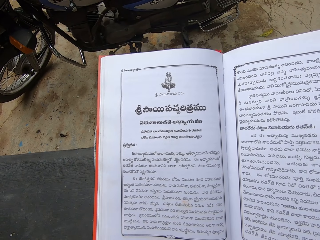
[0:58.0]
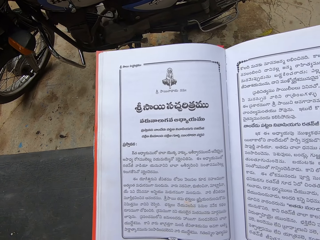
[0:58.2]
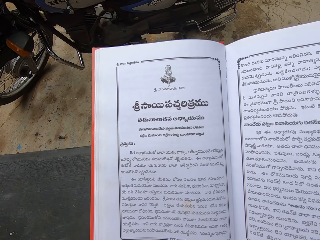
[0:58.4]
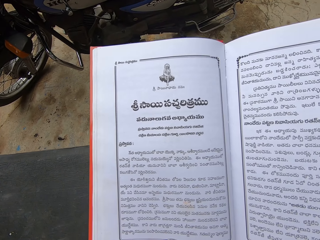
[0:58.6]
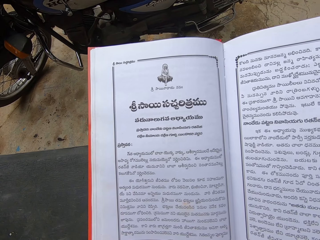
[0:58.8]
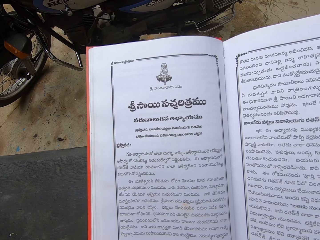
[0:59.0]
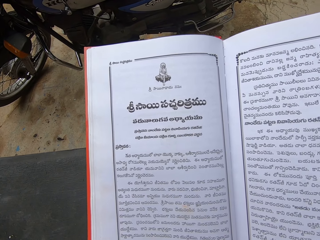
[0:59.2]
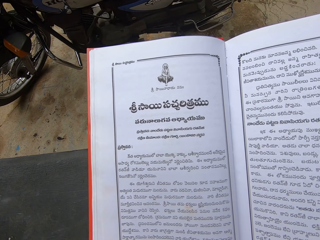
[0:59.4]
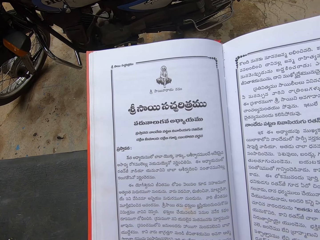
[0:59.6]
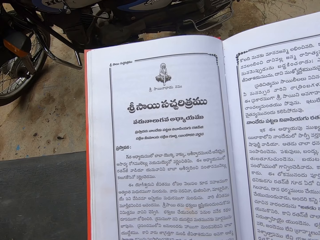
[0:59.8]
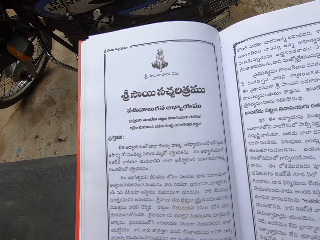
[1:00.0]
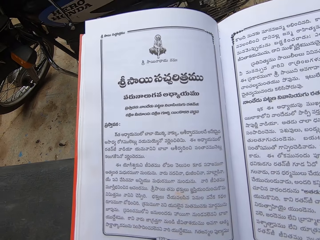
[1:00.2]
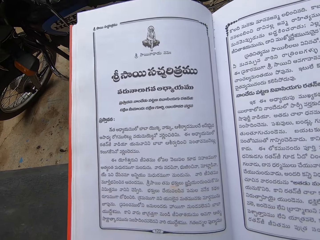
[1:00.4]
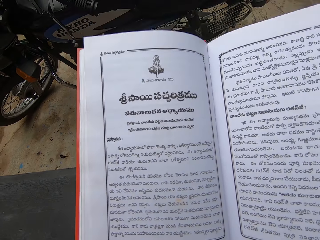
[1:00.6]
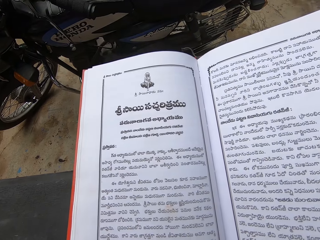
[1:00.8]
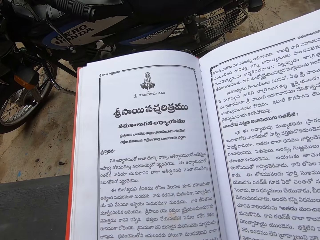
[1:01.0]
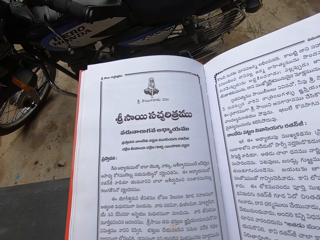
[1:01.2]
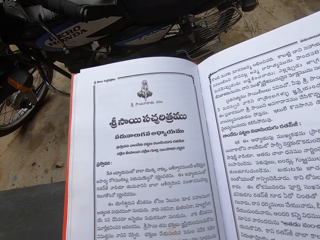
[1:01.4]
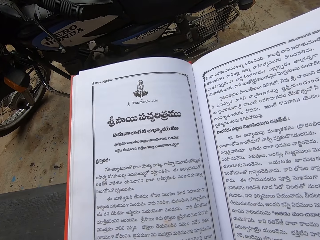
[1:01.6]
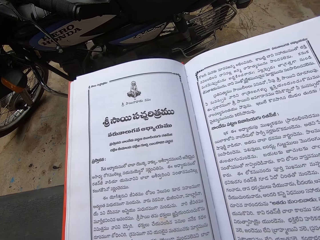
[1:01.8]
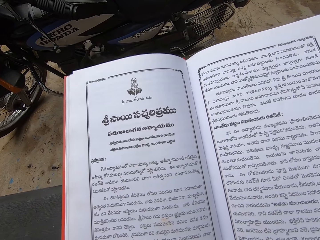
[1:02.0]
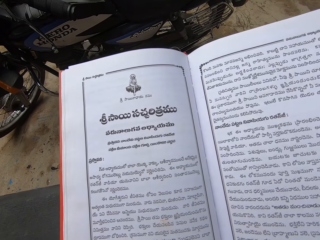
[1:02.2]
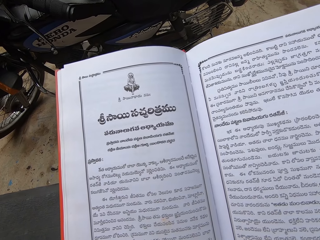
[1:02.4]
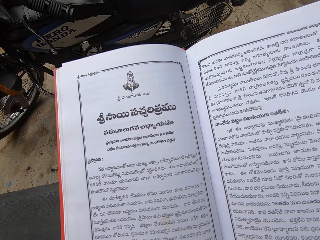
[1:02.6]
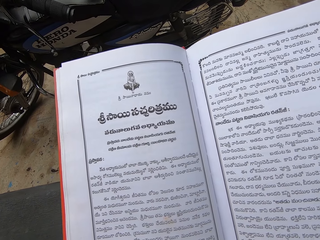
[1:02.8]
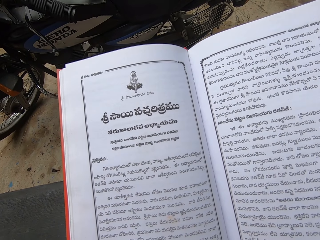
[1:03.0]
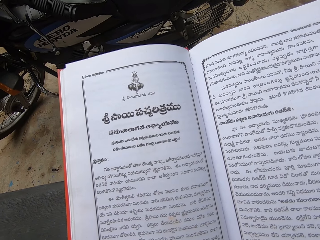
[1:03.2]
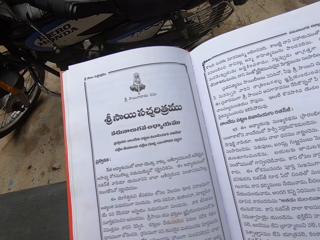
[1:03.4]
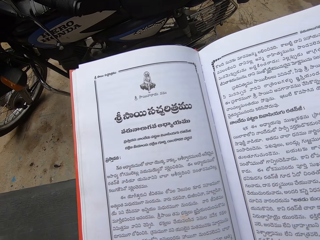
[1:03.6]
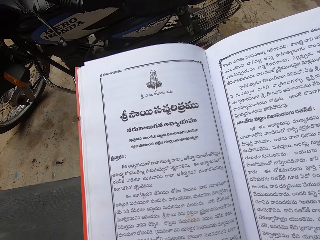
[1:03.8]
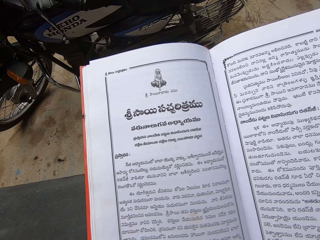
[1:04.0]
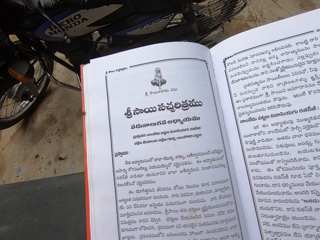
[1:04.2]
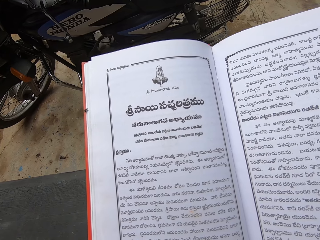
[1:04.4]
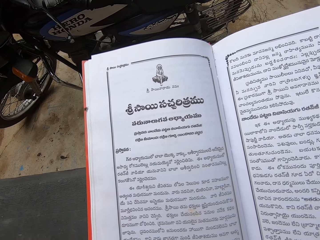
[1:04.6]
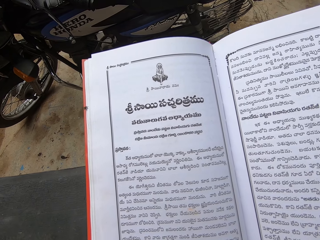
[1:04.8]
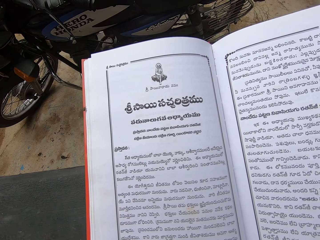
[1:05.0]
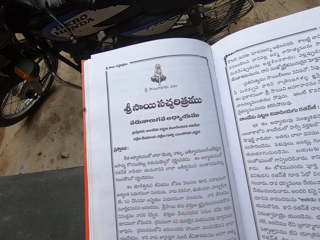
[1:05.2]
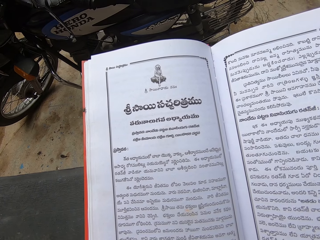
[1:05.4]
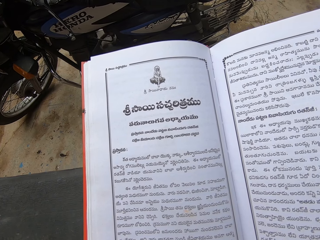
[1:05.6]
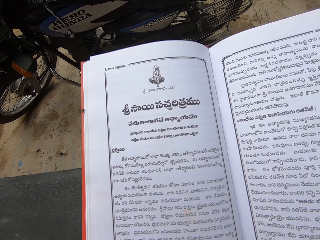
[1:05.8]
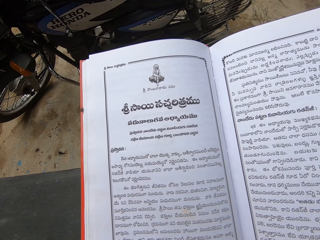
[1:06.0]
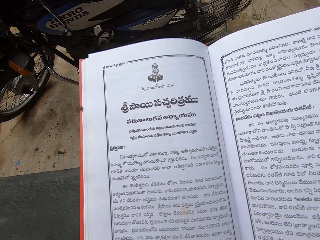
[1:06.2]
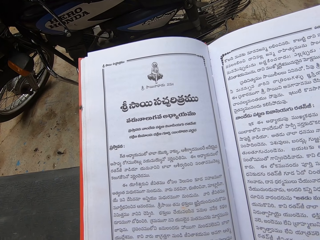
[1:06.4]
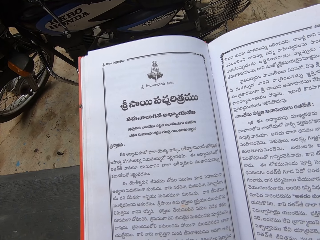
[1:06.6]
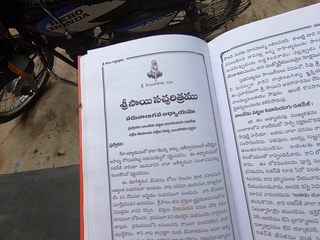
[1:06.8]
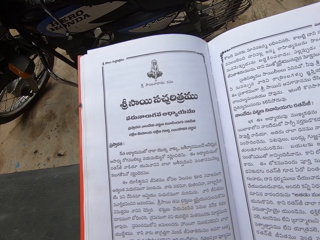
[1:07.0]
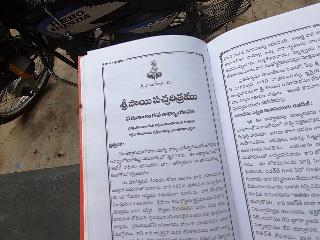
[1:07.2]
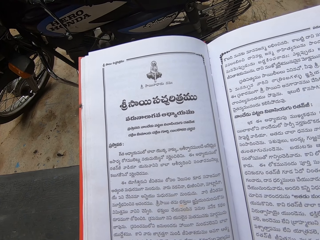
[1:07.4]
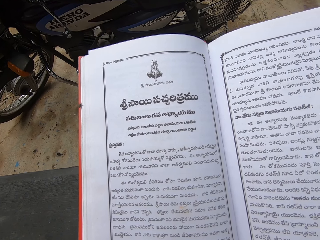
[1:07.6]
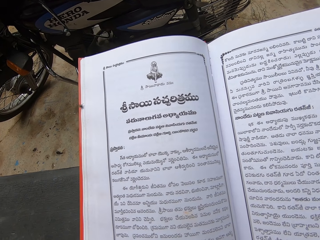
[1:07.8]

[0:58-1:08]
The camera wearer reads the book. They position the book. They read the book.

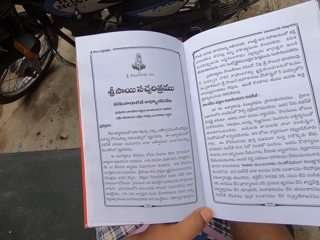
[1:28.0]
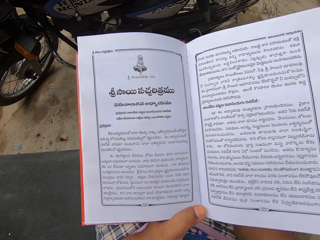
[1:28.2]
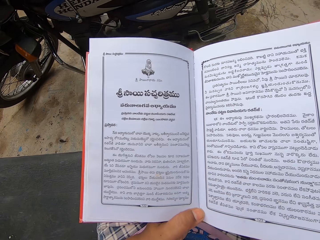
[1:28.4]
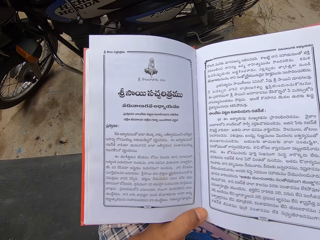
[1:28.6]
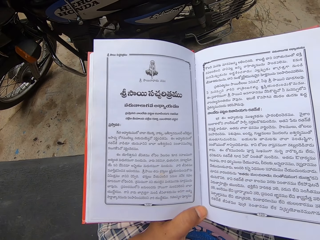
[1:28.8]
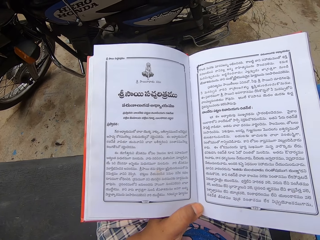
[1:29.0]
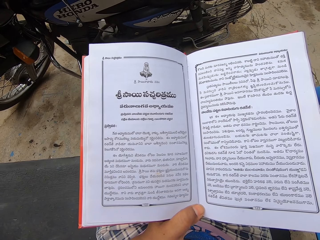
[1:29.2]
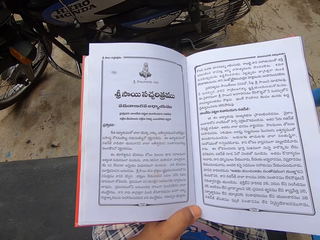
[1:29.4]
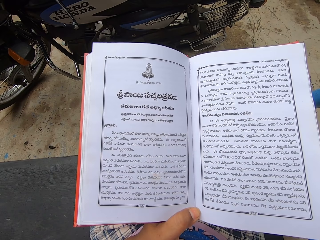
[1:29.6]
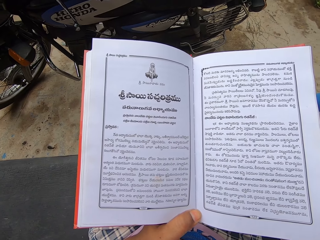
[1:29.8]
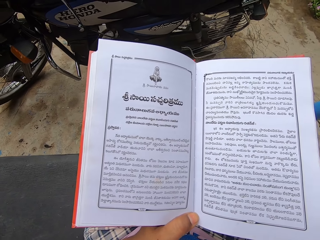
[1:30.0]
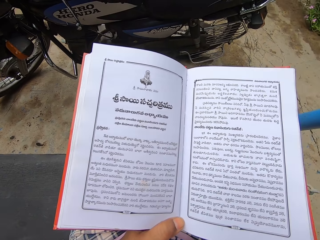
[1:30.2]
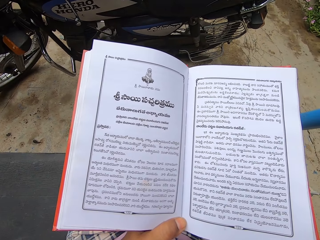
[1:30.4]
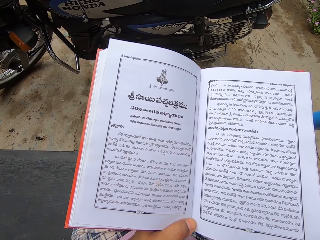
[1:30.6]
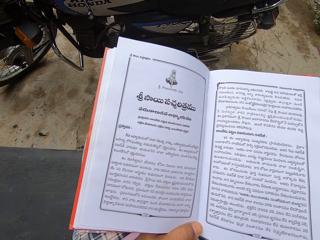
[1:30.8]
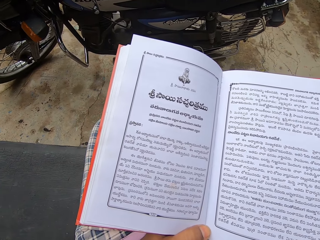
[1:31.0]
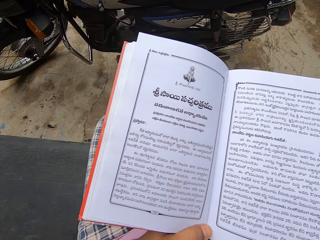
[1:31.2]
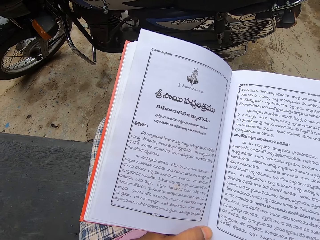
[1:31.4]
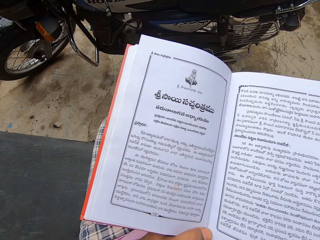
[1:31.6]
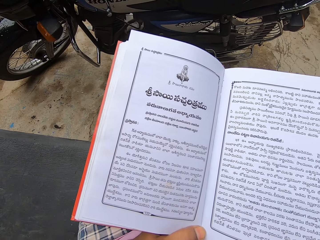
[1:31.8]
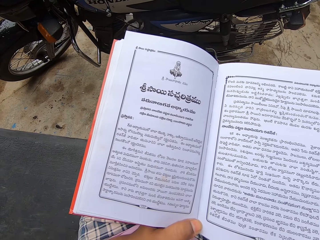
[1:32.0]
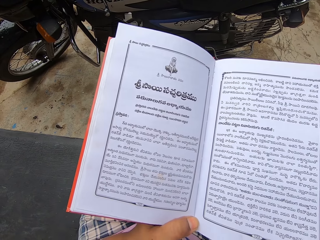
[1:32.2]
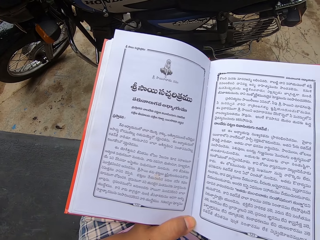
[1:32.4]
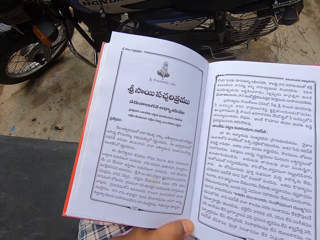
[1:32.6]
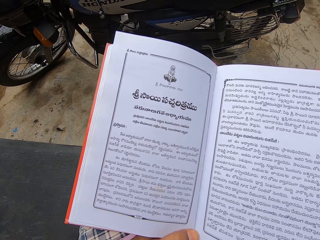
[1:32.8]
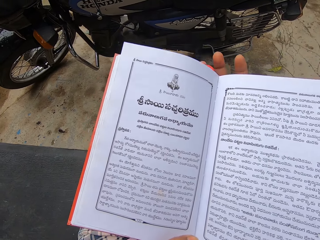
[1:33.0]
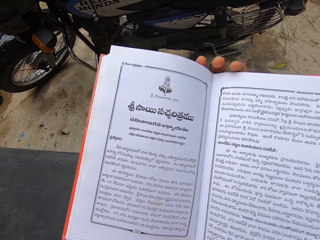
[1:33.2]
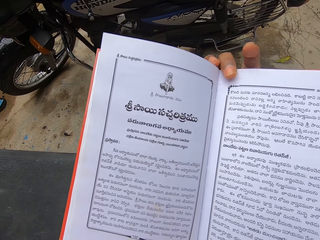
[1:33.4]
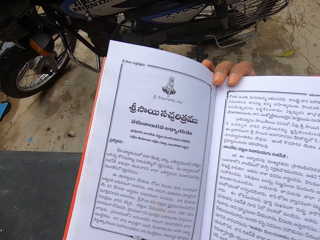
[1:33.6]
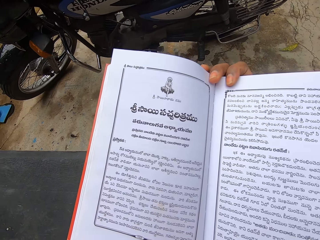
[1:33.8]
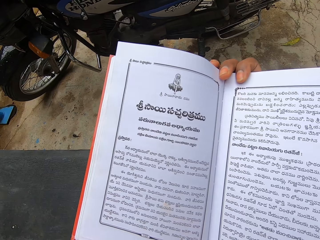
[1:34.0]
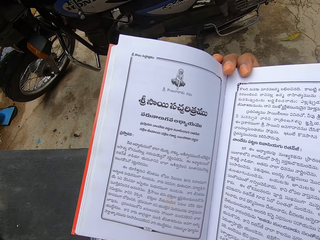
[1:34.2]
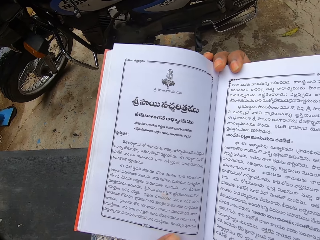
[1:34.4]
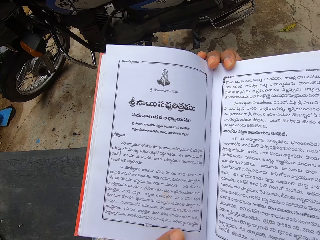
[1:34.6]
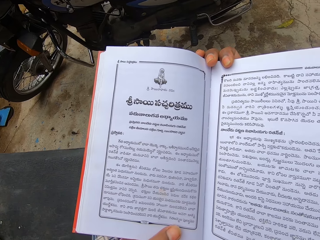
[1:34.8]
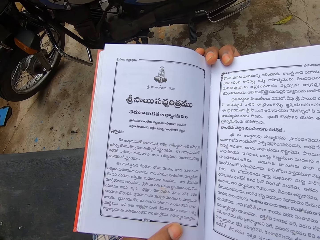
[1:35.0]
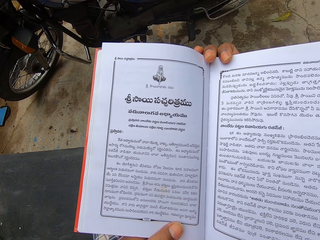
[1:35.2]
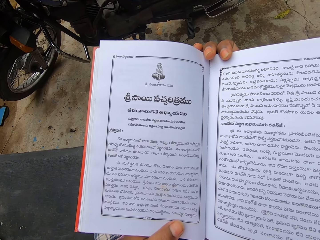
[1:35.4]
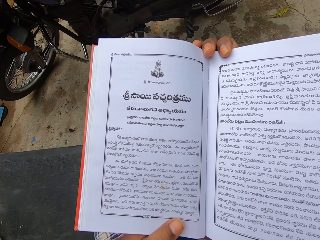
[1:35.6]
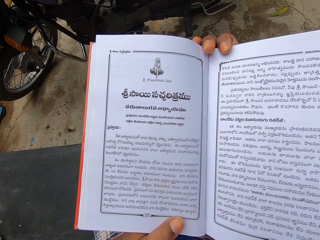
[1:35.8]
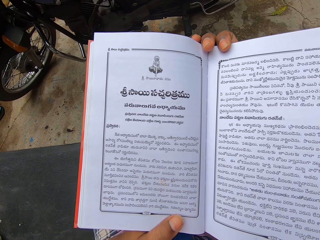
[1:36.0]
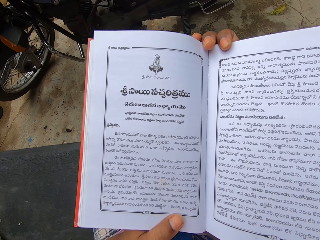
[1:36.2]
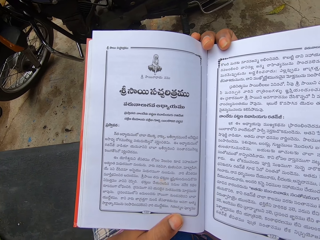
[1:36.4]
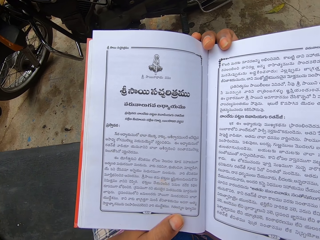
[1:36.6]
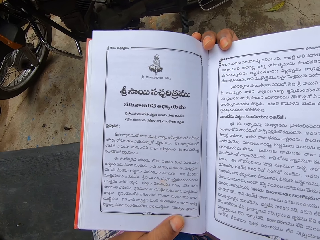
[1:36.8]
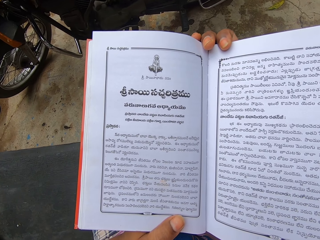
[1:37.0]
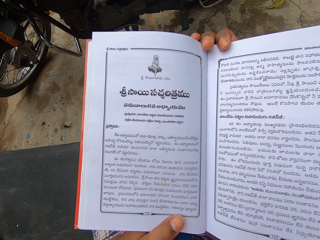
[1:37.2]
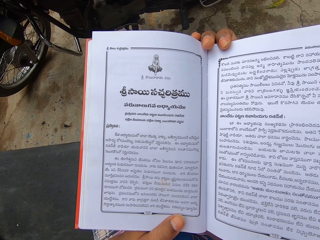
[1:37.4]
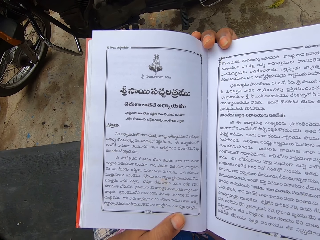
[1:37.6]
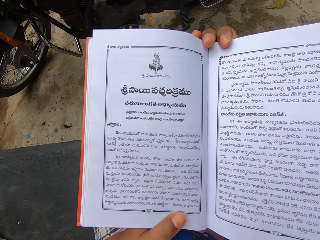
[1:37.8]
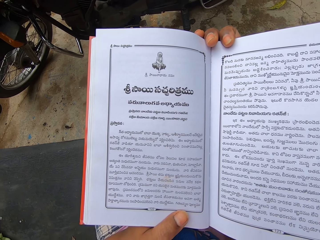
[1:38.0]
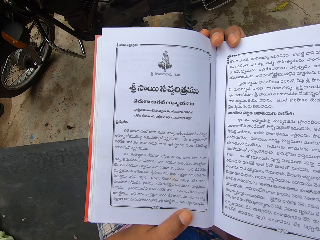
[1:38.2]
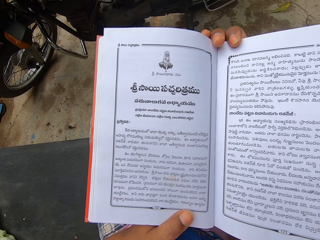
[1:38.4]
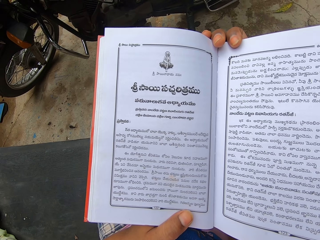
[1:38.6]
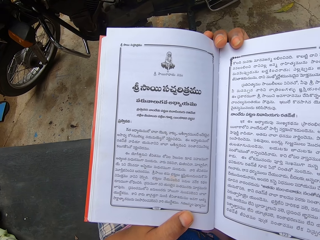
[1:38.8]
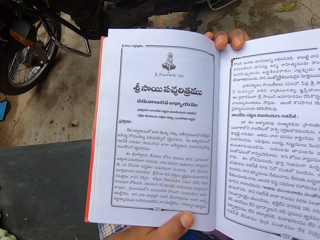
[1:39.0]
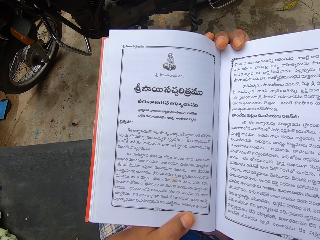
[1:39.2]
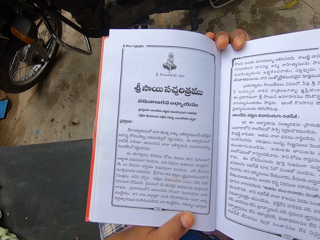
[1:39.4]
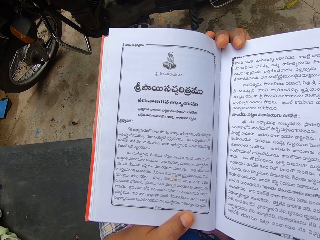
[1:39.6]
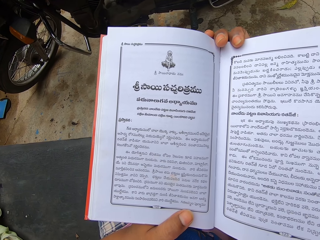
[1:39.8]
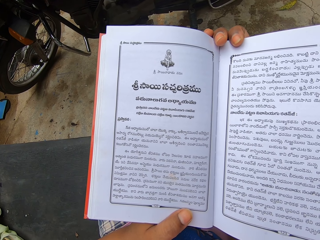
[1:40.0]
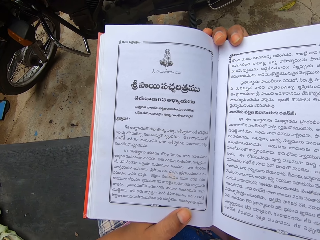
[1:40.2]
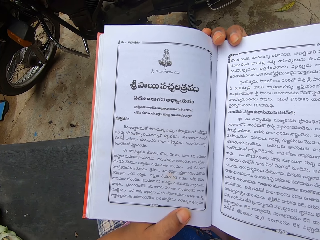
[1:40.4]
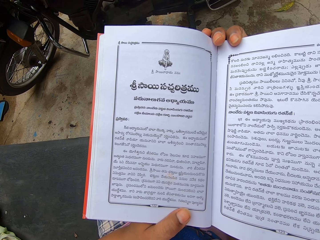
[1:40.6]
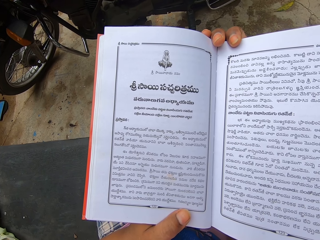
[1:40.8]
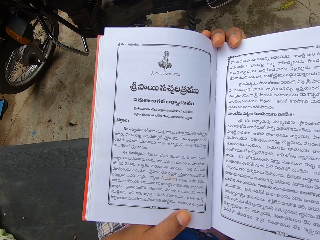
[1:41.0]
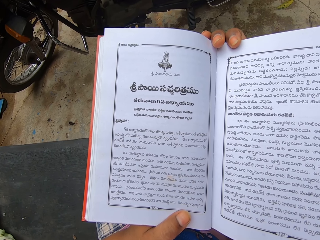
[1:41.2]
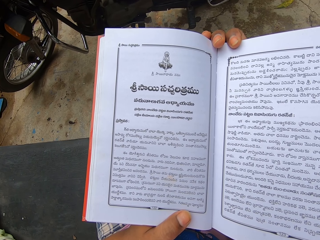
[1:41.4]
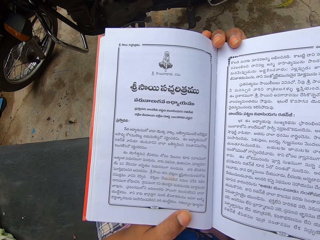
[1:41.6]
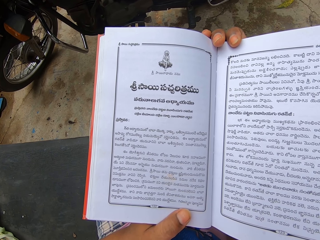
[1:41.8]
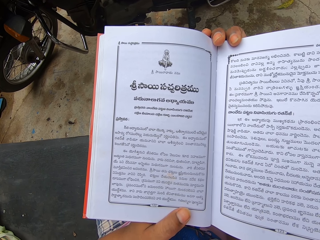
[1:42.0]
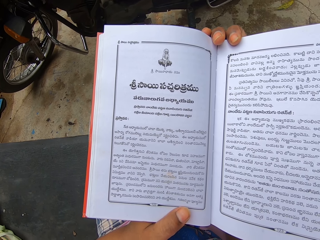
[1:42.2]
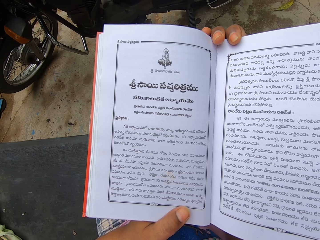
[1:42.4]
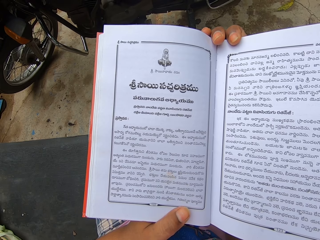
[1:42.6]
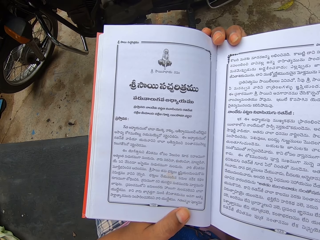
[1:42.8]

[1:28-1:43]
The camera wearer positions the book. They read the book. They position the hand on the book. They read the book.
